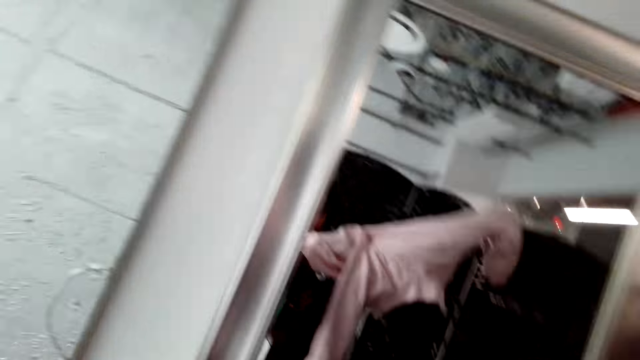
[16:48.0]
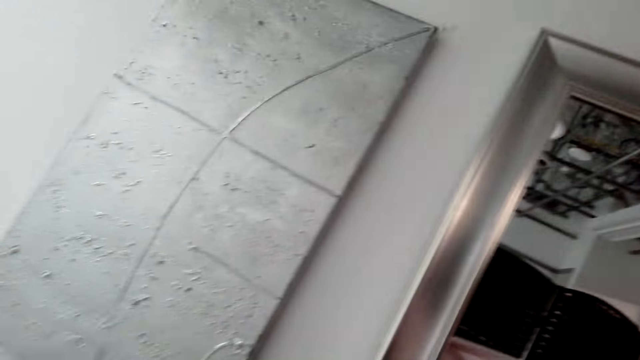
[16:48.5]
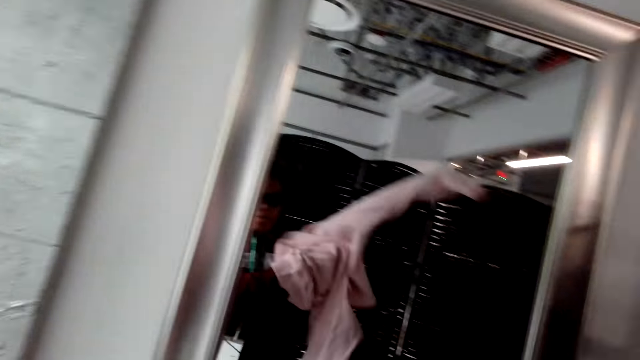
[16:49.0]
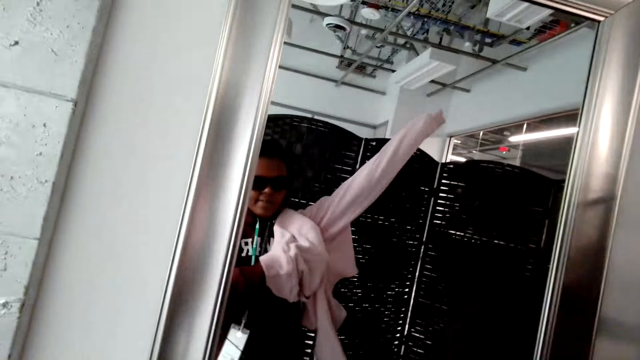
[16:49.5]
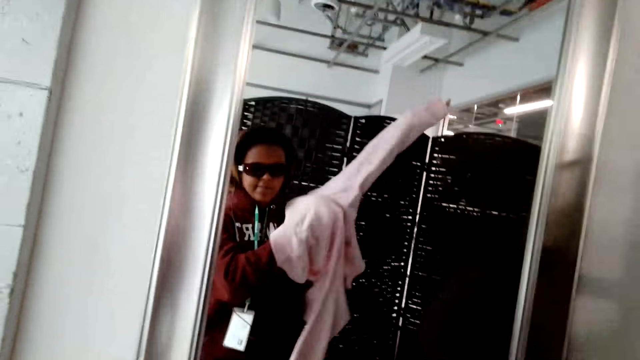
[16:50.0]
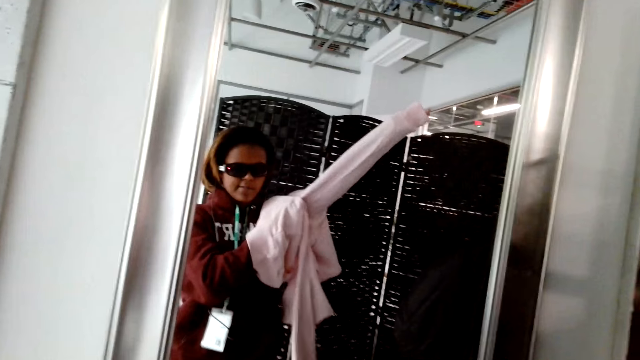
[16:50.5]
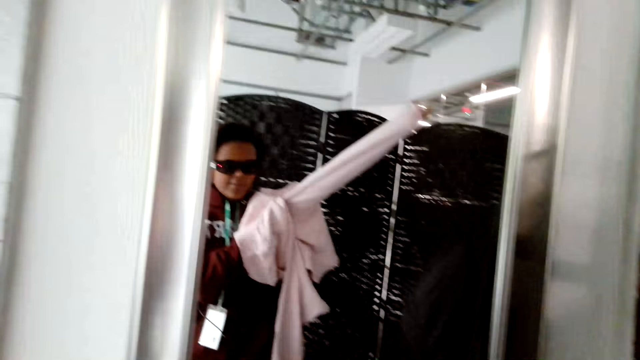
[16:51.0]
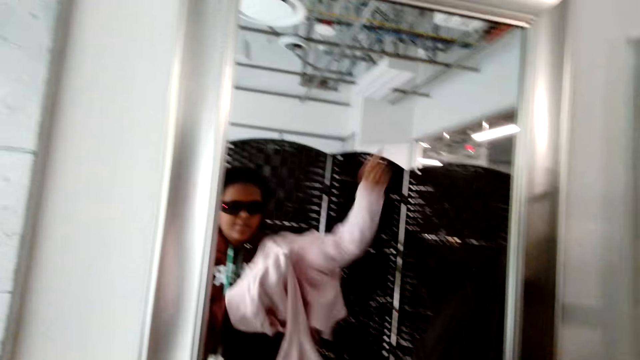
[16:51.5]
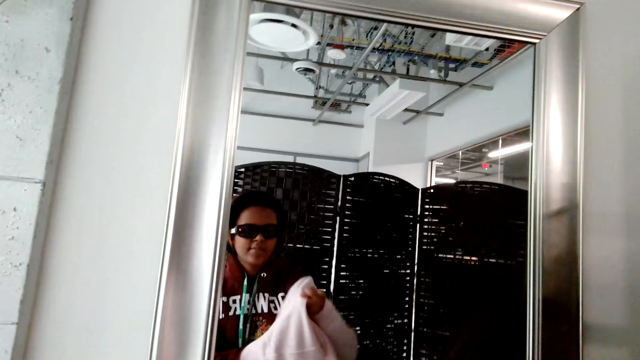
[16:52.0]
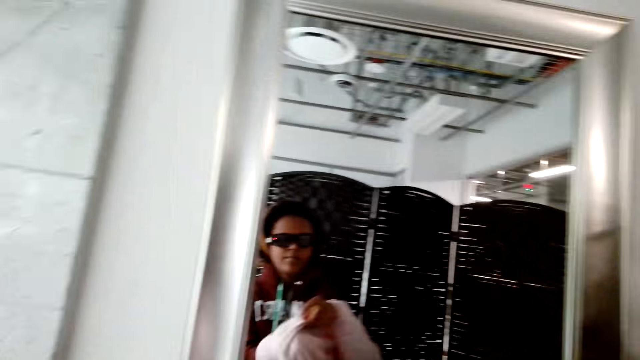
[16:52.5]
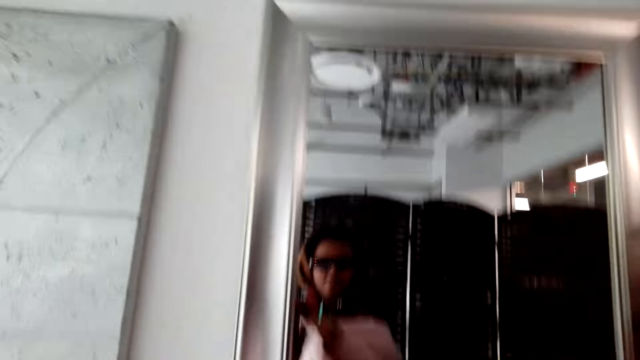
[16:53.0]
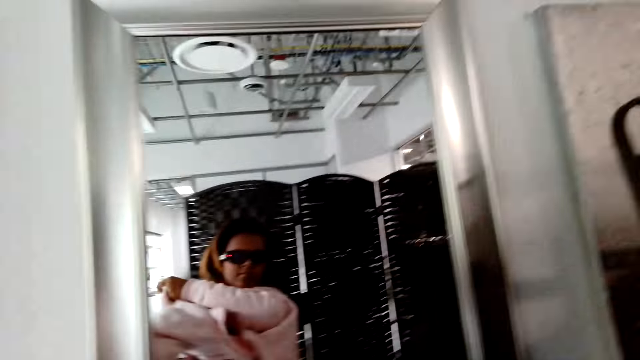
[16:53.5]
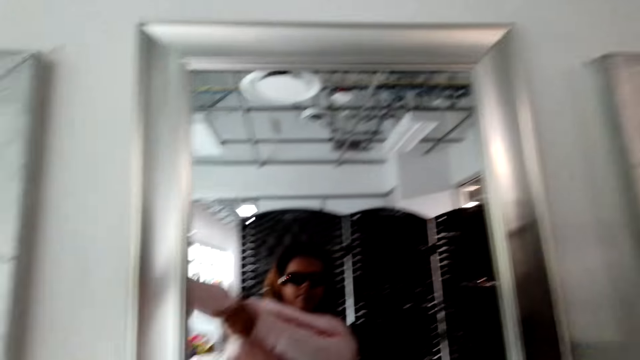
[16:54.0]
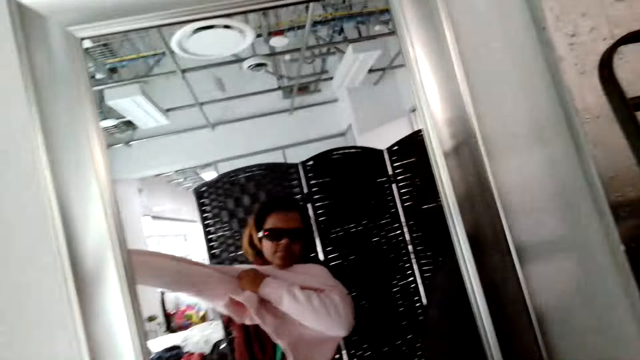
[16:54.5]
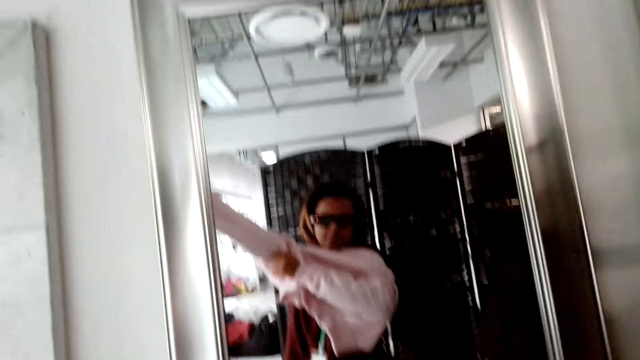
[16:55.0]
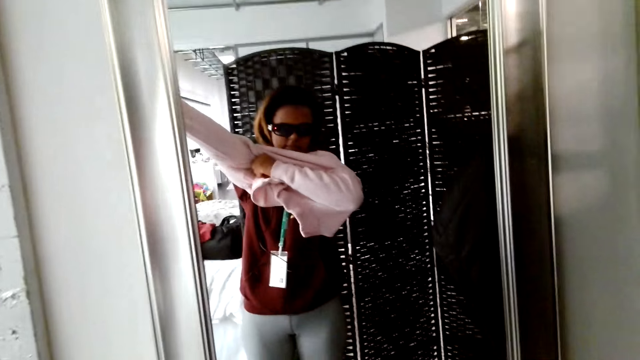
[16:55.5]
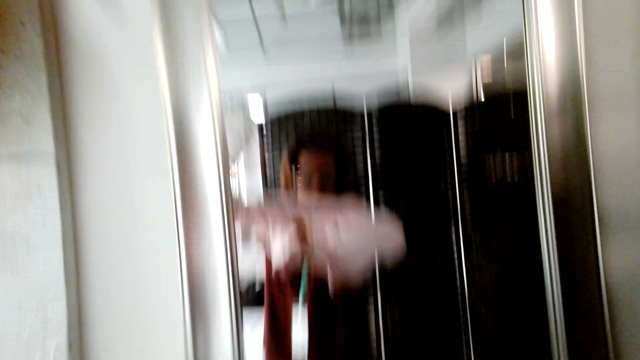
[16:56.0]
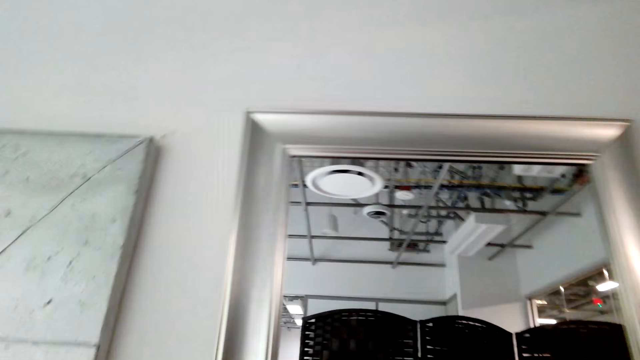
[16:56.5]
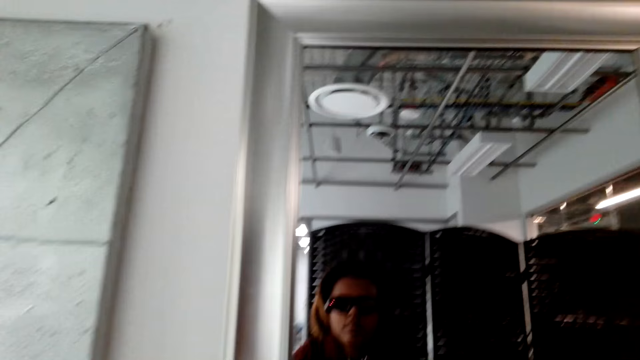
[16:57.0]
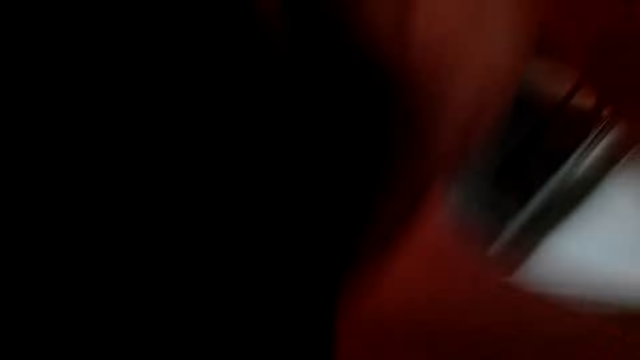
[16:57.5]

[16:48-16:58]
The camera wearer wears the sweater.

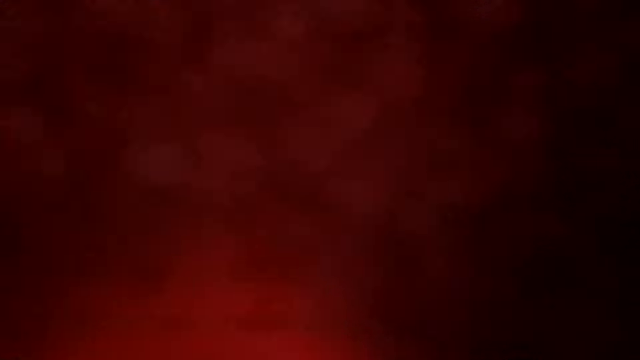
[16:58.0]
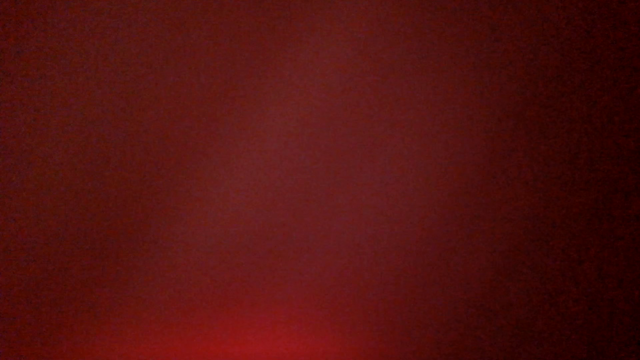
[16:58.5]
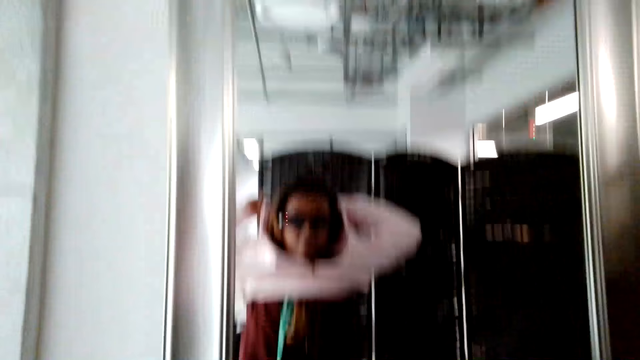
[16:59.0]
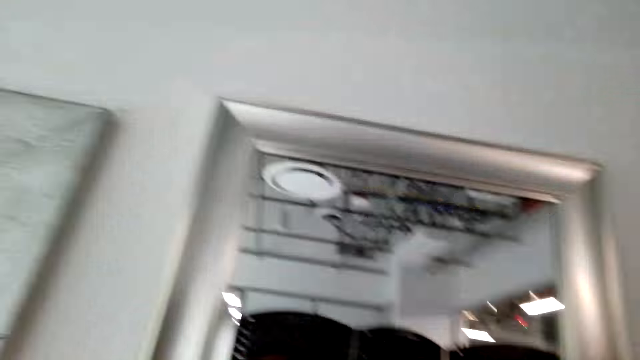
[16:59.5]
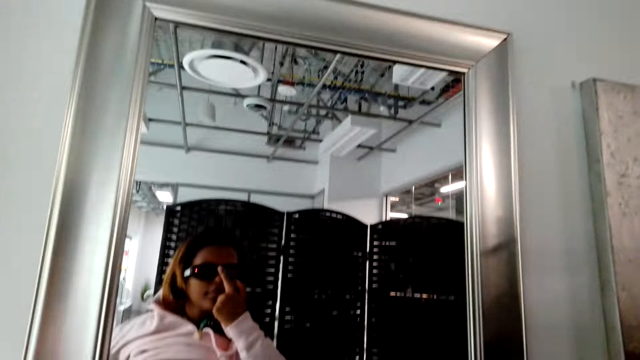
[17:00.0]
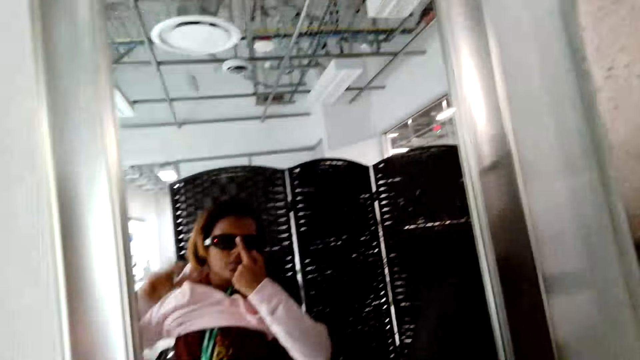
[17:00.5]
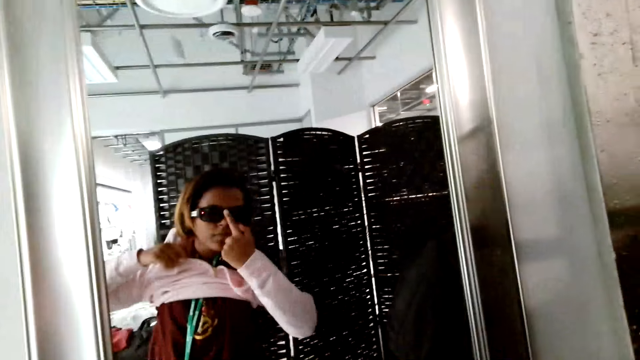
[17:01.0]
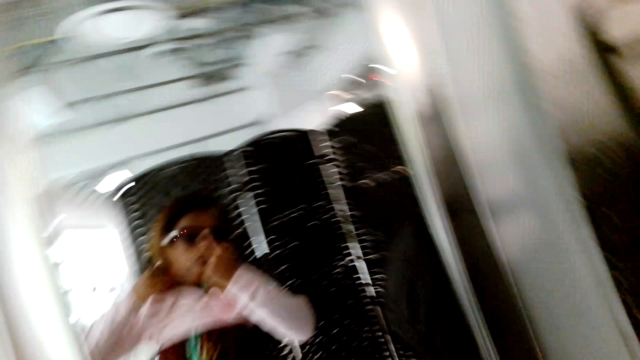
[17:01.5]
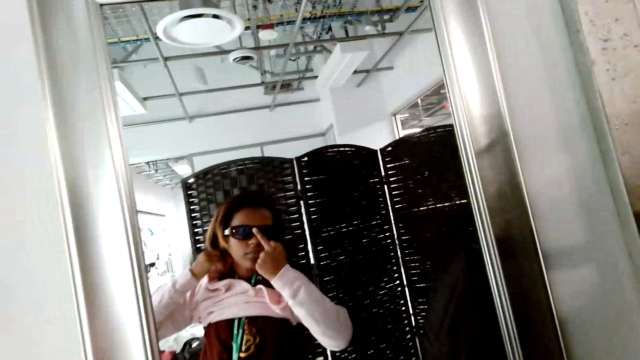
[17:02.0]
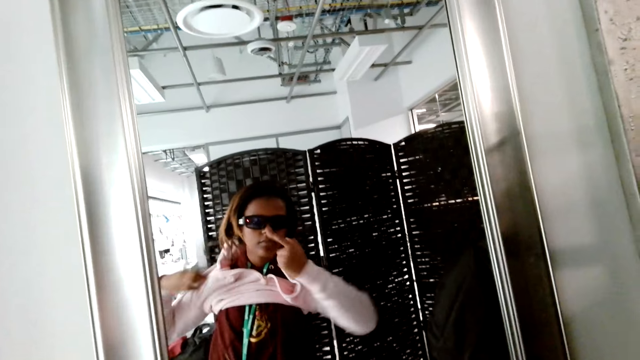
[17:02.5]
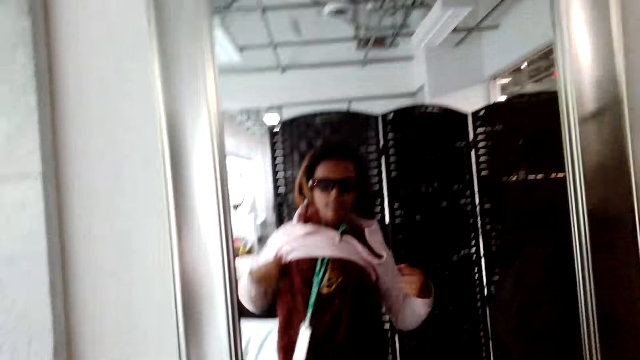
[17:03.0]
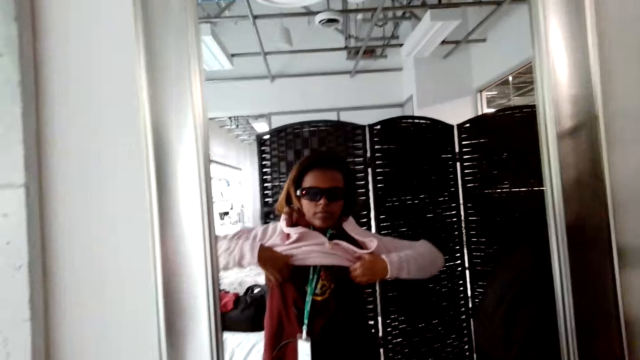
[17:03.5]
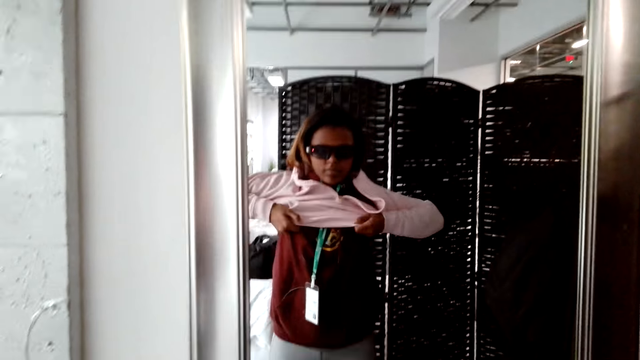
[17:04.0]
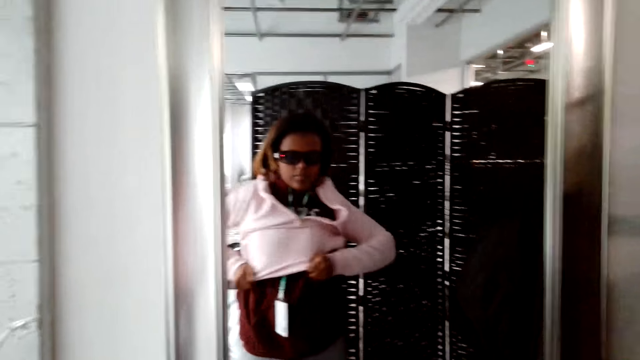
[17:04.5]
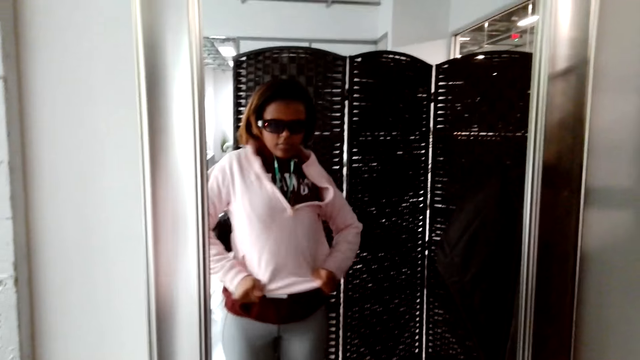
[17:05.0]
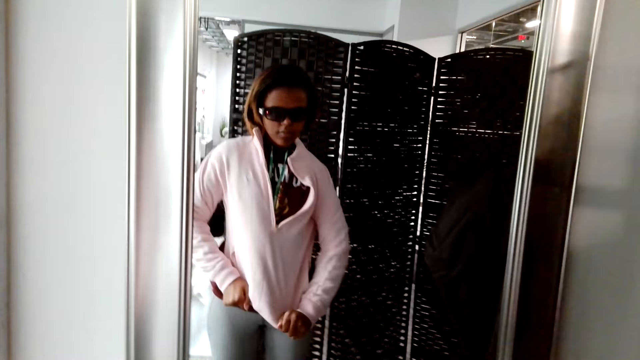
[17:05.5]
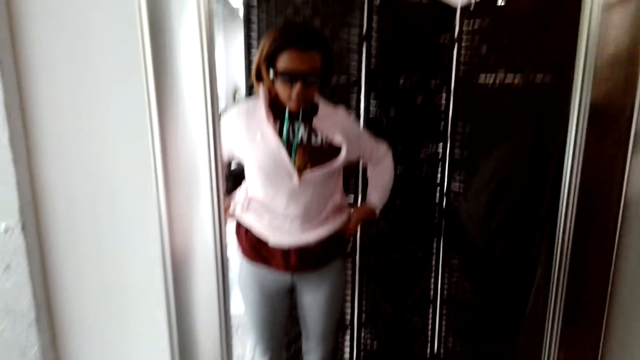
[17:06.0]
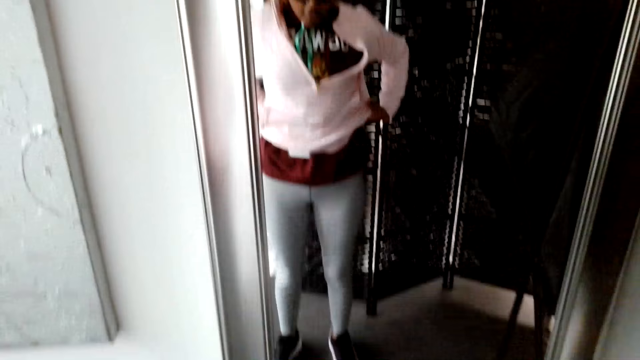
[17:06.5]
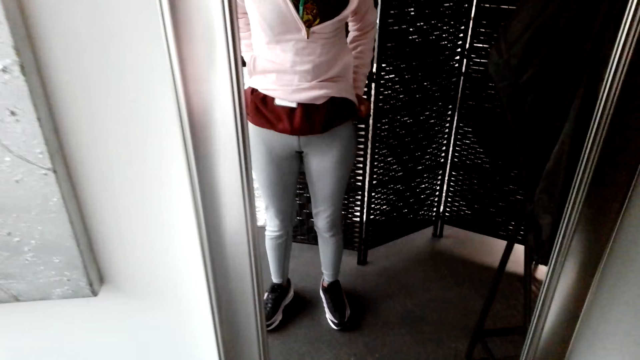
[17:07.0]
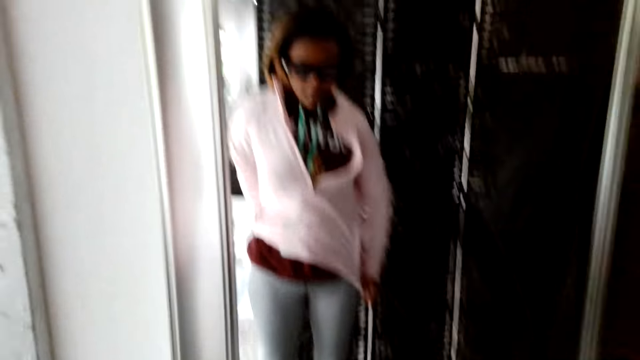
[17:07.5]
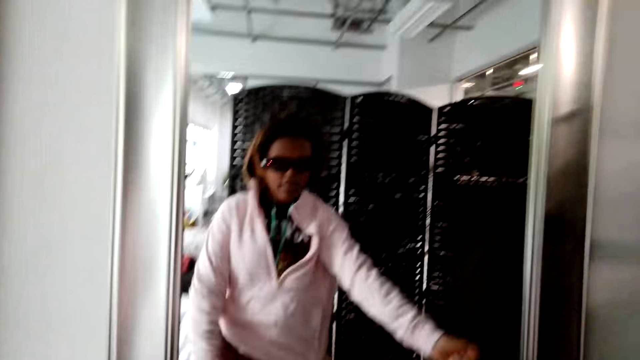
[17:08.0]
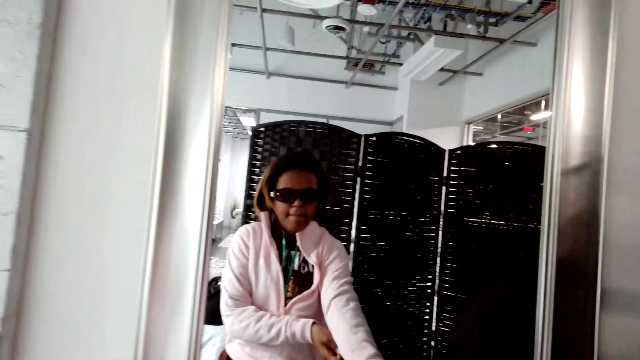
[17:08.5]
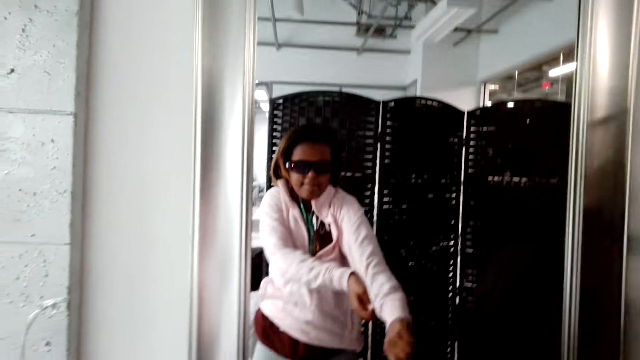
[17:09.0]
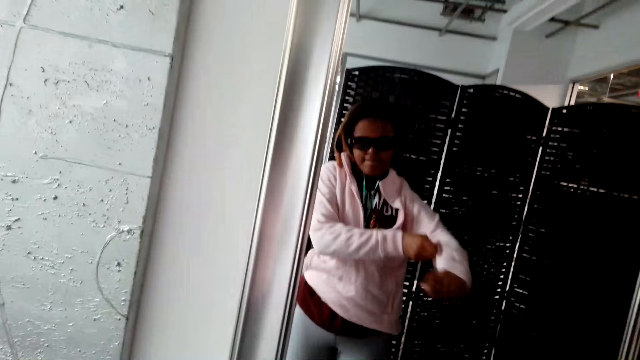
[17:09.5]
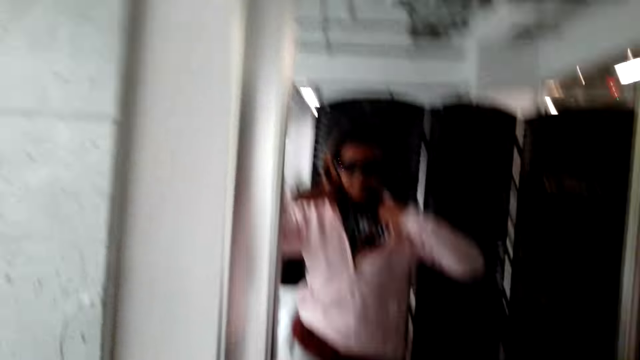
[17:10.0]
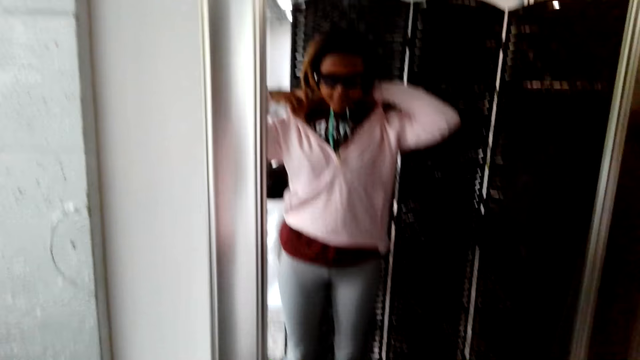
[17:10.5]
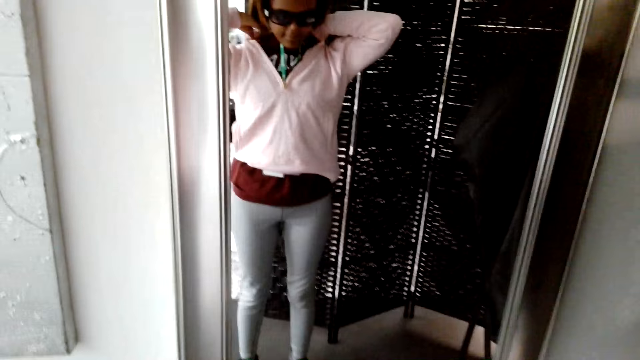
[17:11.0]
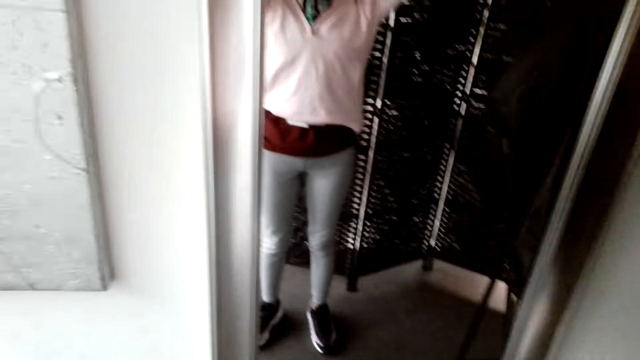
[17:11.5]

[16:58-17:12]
The camera wearer touches the glasses. They straighten the cloth.
